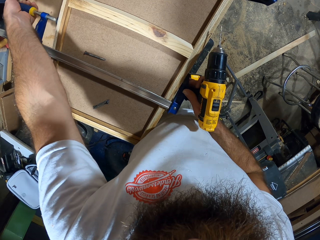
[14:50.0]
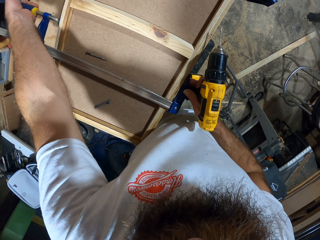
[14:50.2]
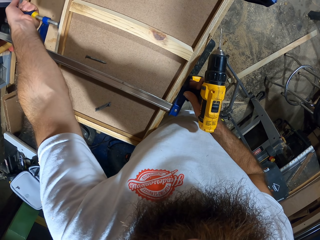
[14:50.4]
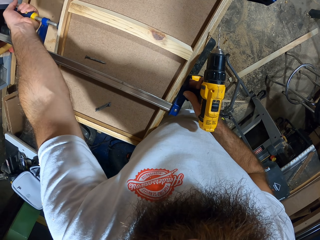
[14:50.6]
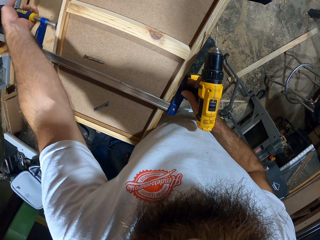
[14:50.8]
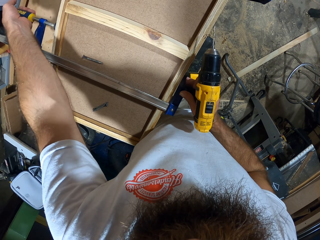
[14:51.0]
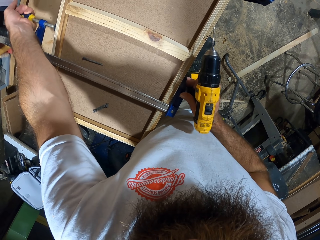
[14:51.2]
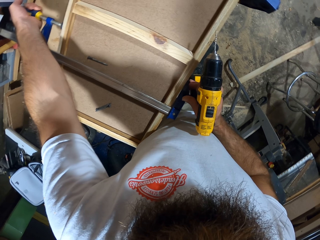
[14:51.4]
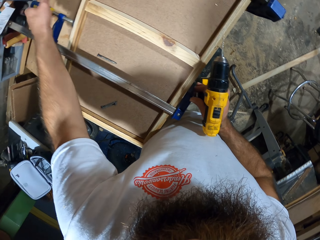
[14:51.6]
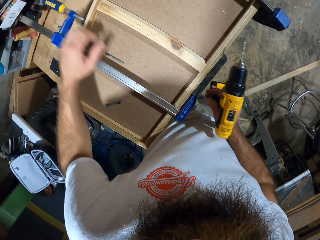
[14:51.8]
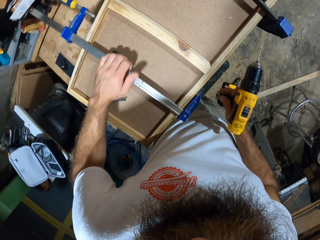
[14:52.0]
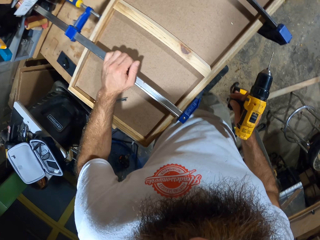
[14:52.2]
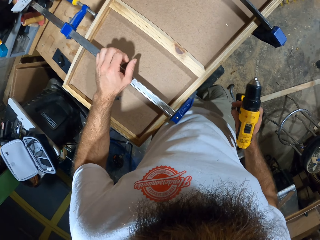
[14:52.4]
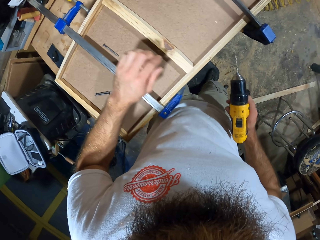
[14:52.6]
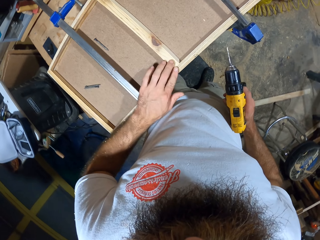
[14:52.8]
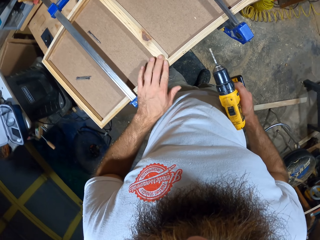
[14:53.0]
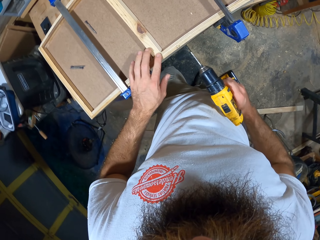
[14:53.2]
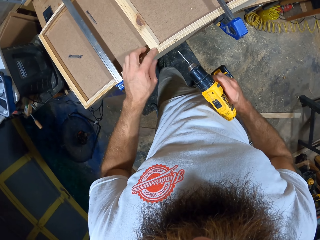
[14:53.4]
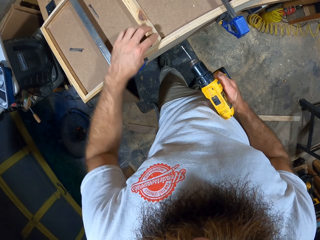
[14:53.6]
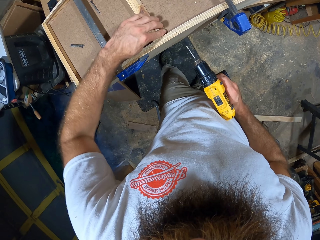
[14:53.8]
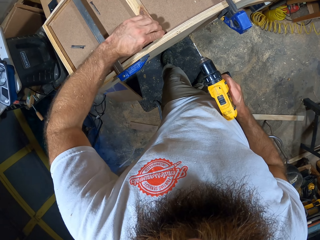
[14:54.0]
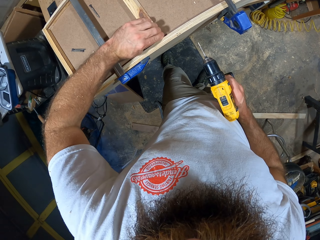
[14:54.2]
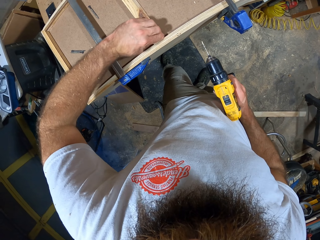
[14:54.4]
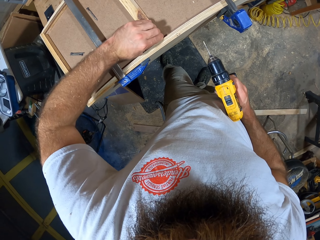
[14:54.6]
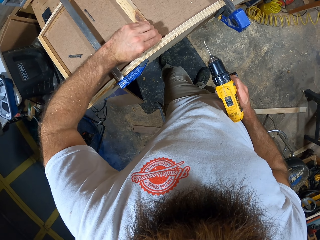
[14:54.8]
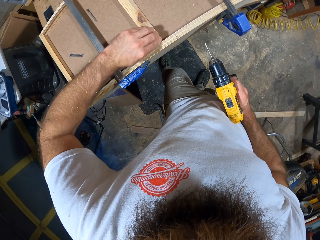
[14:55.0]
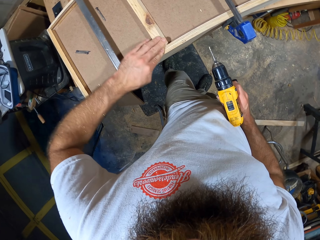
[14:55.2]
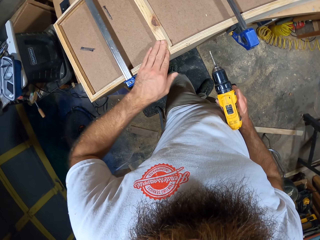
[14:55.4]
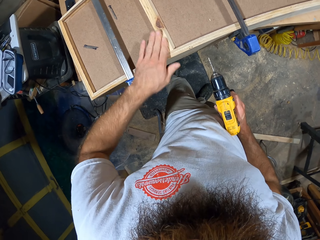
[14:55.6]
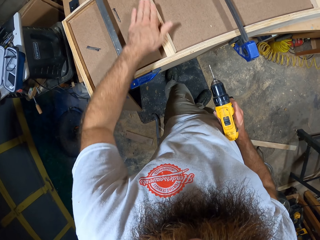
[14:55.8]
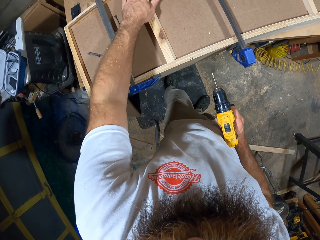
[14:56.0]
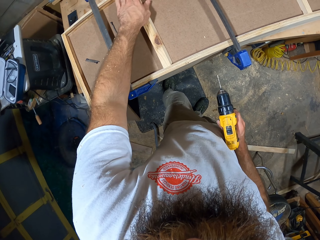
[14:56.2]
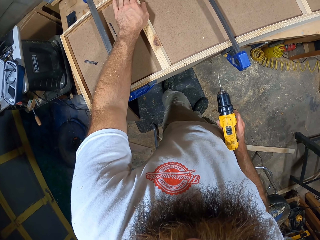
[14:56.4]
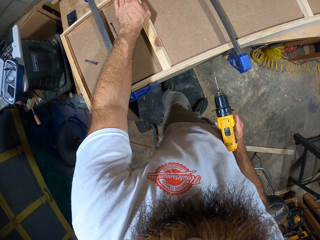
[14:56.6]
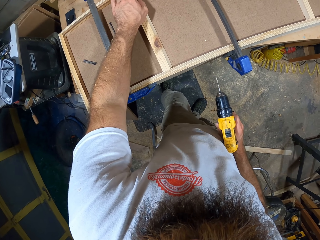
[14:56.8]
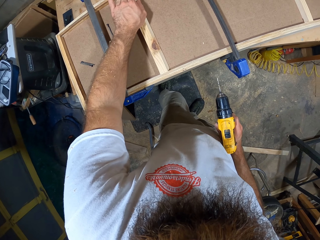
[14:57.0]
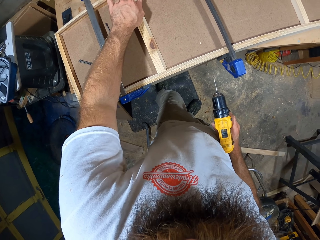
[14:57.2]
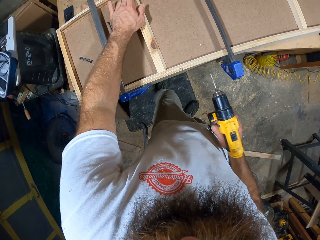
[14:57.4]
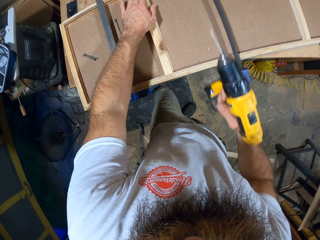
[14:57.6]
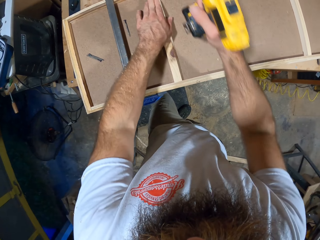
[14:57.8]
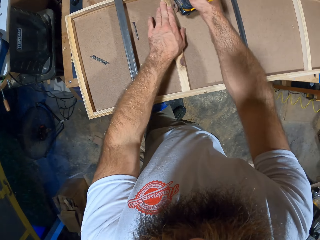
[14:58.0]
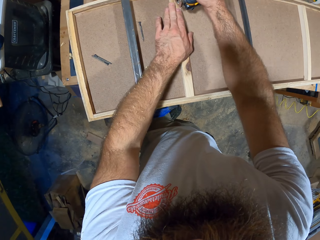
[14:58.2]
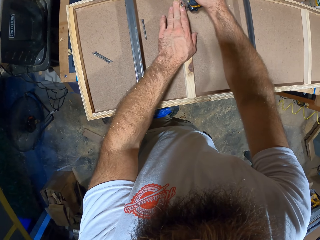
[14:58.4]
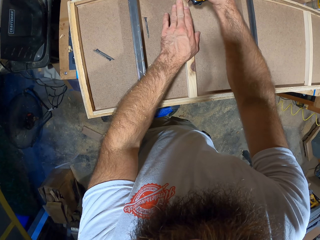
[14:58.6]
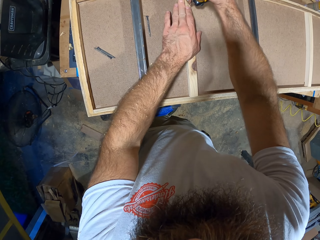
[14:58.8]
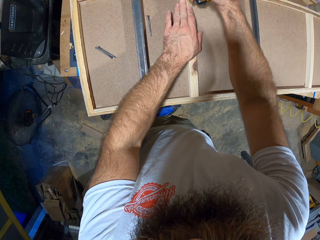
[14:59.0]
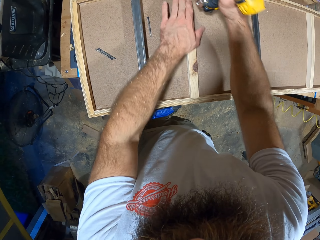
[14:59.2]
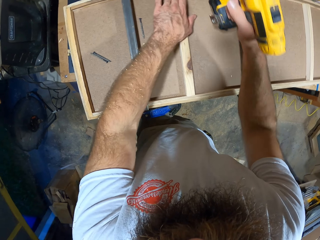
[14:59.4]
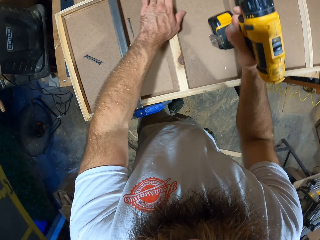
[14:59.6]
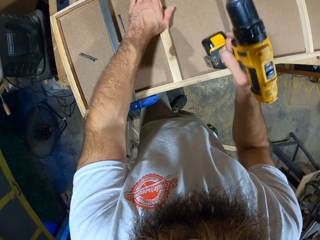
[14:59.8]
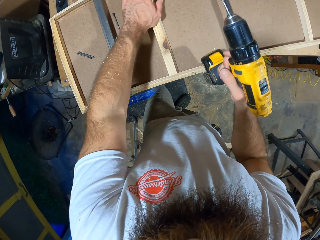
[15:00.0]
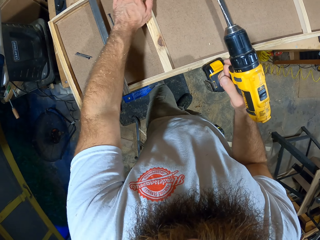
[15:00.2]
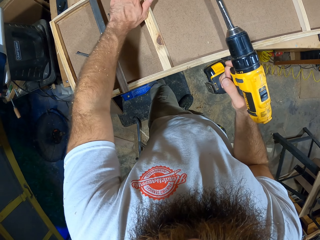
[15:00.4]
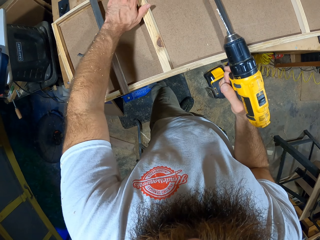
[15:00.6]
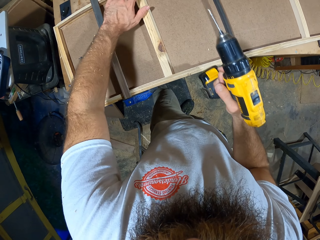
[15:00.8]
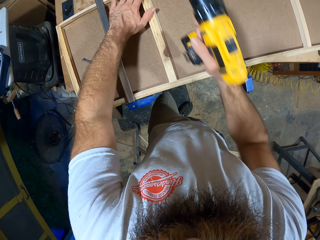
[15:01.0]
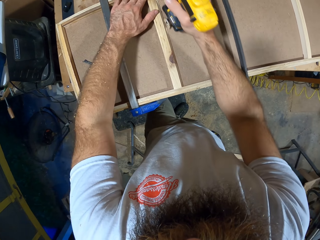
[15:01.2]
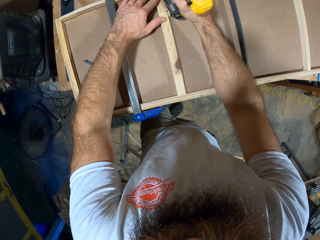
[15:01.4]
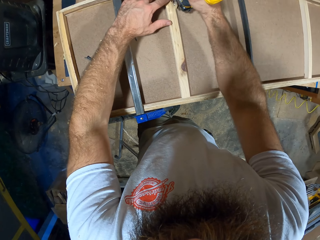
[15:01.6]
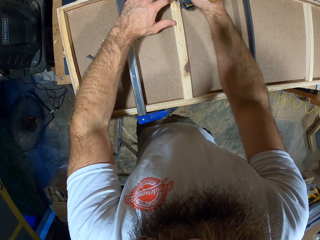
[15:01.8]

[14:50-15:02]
The camera wearer adjusts a piece of wood in the wooden board with his left hand. He hits the wooden board on the work bench with the drilling machine in his right hand.

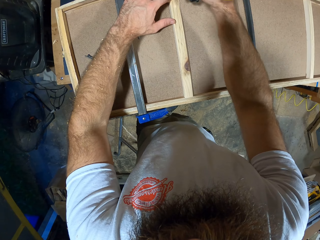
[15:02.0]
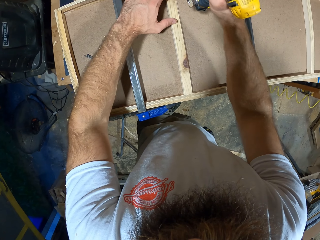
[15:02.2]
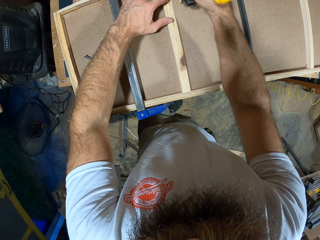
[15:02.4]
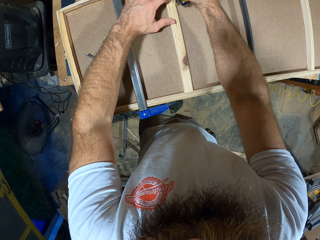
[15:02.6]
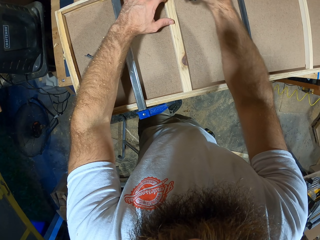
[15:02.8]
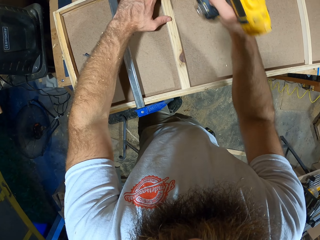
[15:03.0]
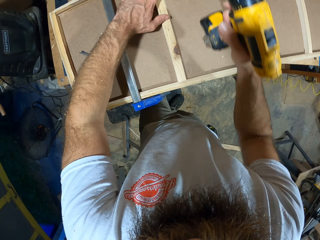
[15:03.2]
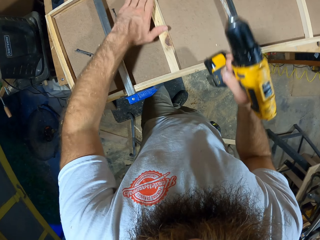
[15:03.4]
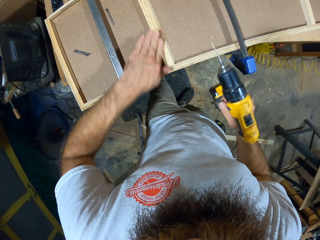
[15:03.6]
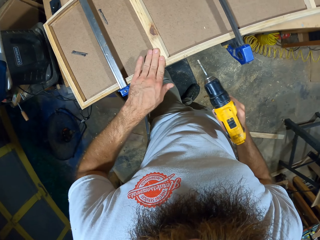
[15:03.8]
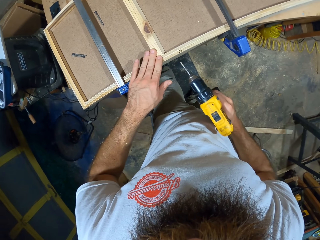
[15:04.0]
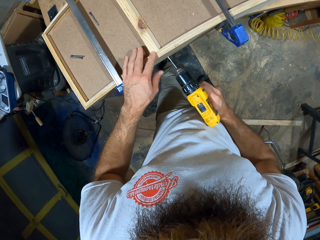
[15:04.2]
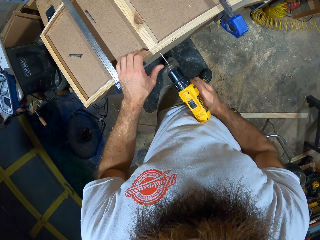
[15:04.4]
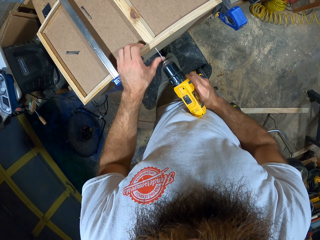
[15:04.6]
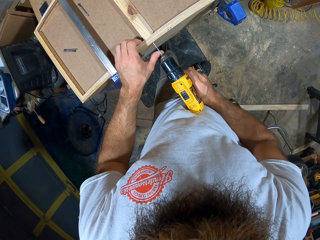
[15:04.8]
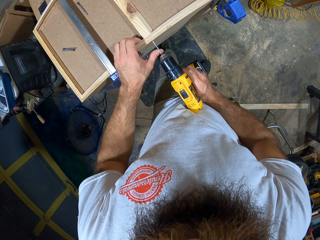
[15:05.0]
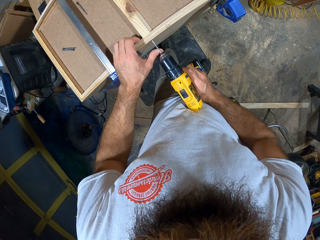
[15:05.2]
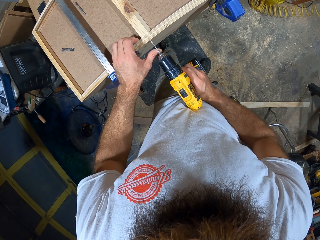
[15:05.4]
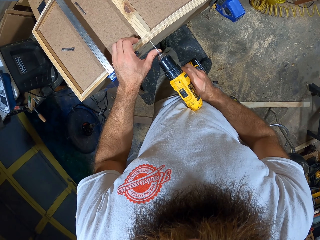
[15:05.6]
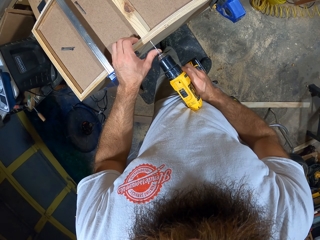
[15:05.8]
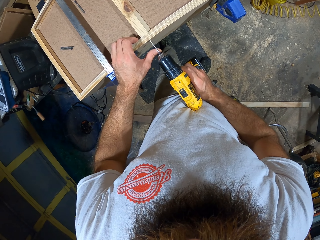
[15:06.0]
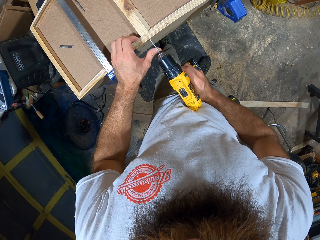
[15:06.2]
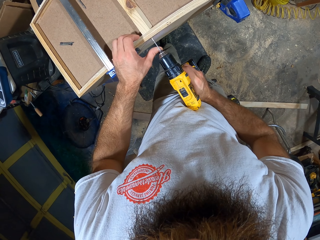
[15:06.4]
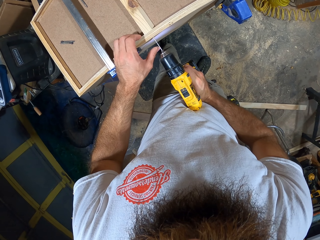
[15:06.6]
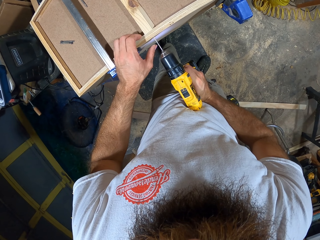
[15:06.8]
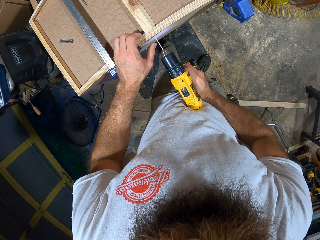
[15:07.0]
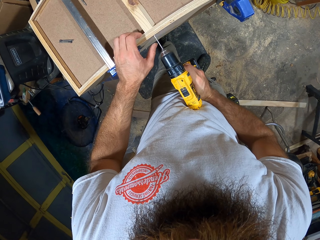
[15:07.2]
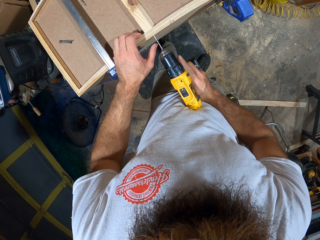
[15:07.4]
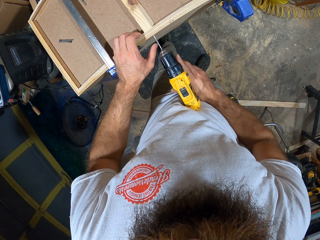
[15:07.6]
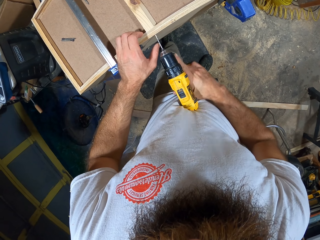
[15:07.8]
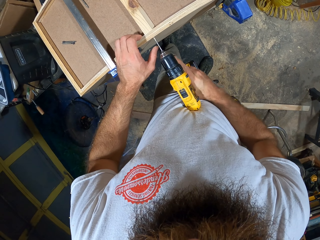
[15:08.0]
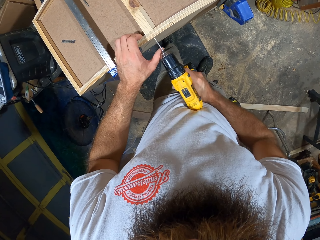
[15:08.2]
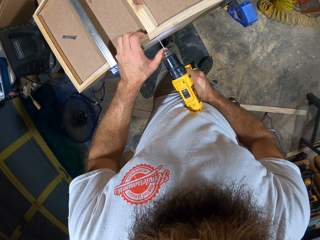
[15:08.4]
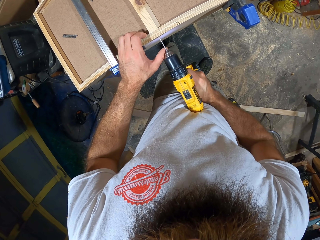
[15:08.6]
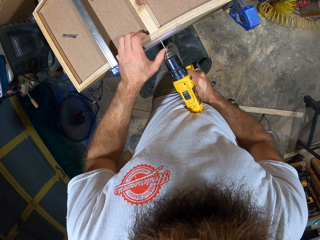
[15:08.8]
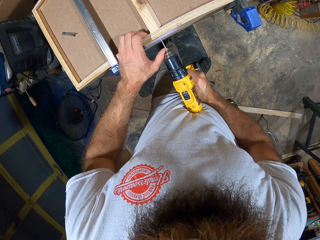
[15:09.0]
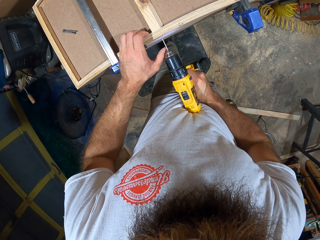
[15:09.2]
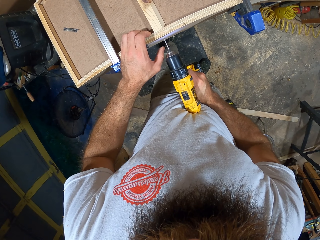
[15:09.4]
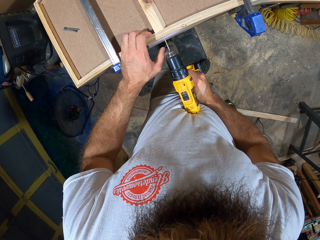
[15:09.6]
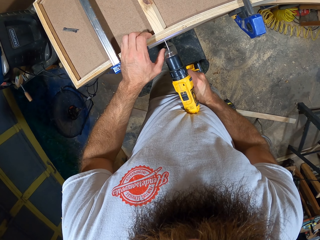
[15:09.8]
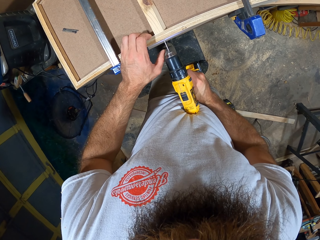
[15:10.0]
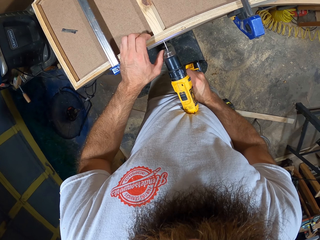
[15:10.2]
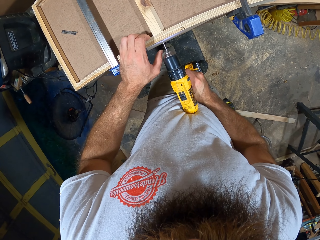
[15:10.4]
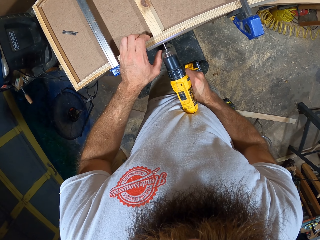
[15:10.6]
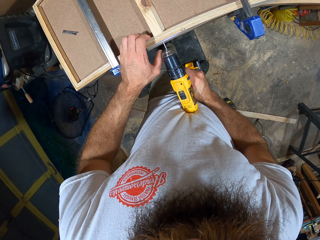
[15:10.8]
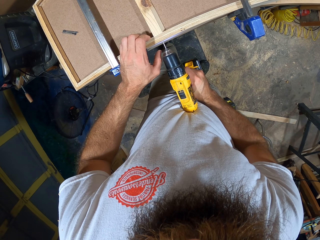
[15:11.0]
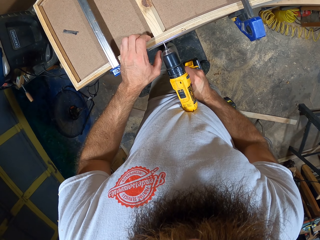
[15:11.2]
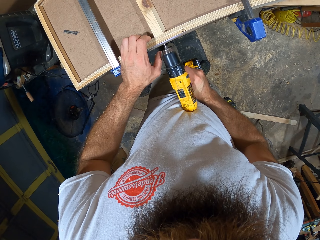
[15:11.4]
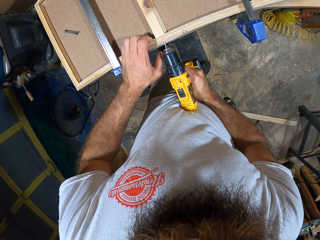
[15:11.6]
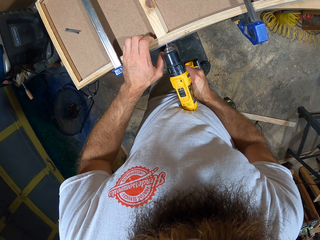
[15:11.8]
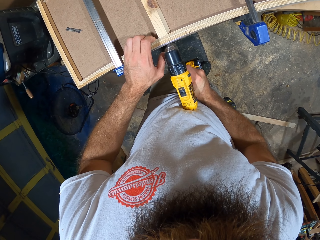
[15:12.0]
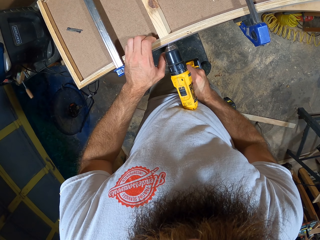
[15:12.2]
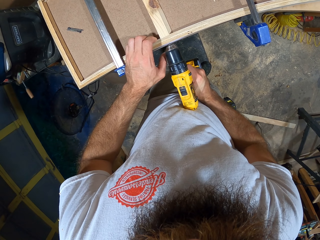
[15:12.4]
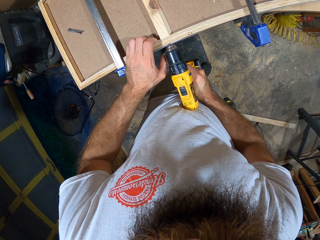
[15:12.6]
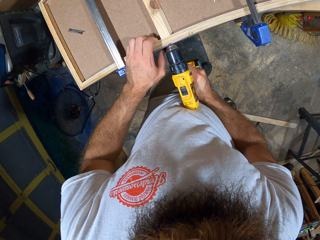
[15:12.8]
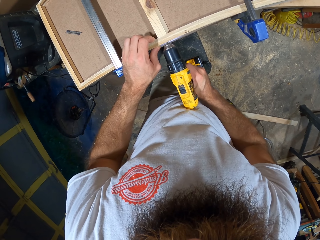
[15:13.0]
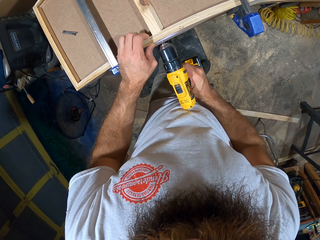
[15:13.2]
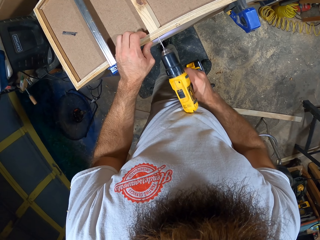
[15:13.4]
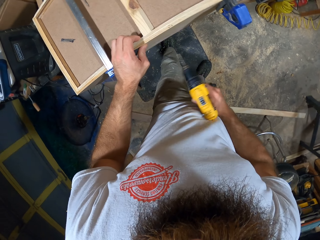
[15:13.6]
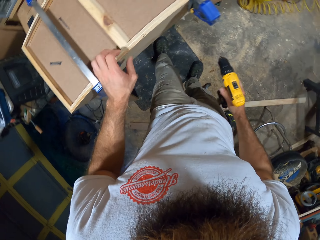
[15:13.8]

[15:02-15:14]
The camera wearer holds the wooden board on the work bench with his left hand. He bores a hole through the wooden board on the work bench with the drilling machine in his right hand.
